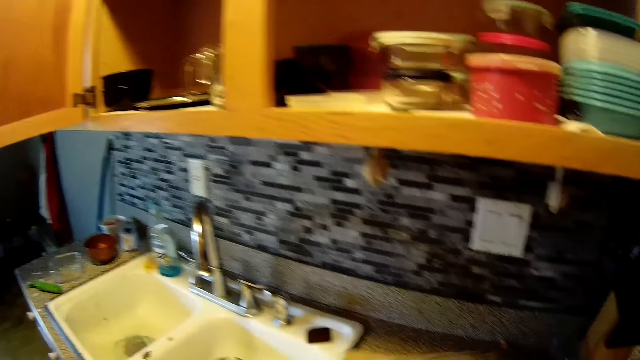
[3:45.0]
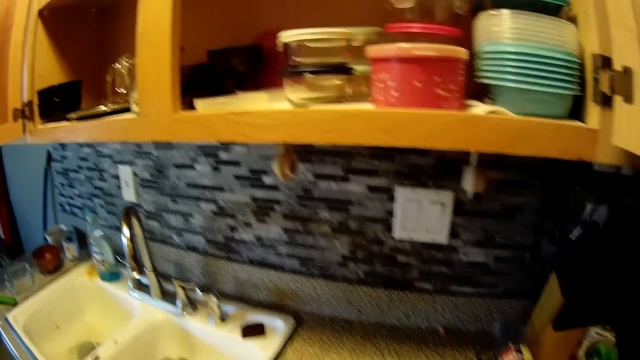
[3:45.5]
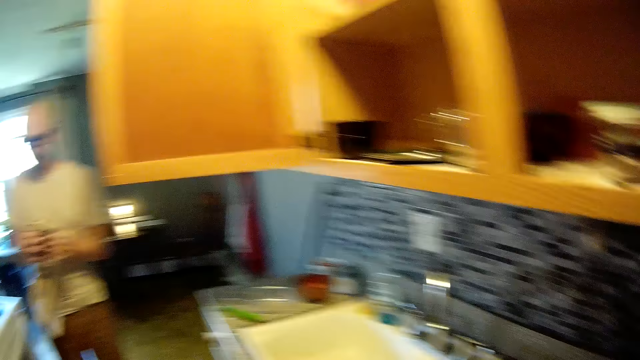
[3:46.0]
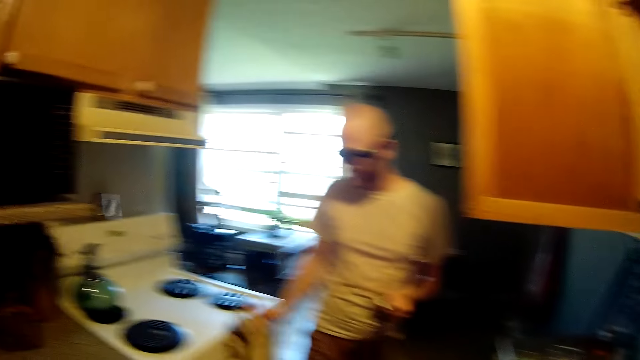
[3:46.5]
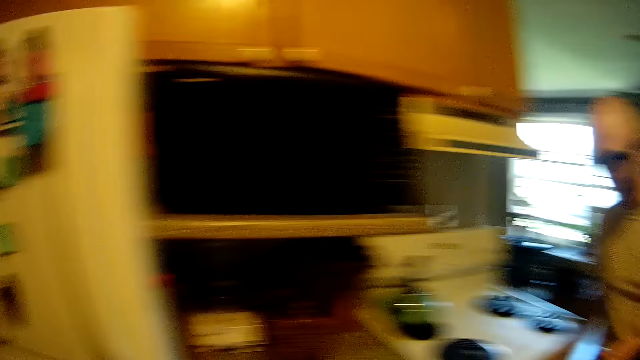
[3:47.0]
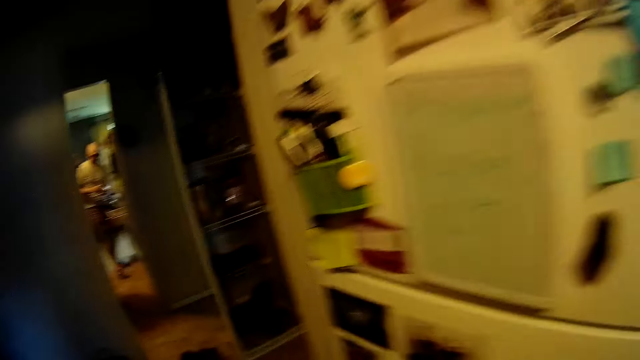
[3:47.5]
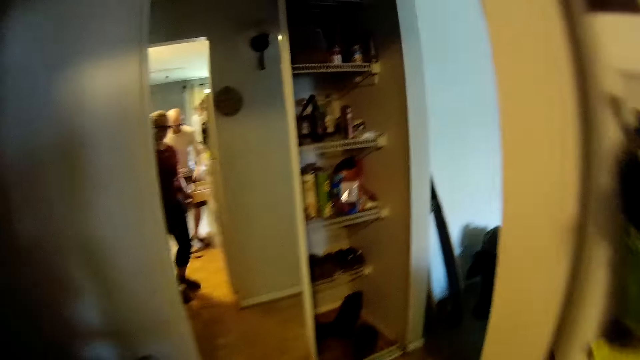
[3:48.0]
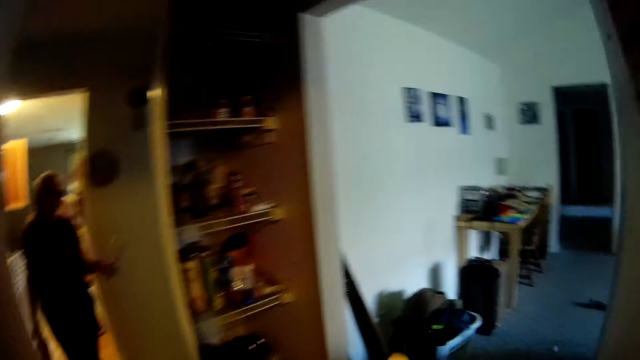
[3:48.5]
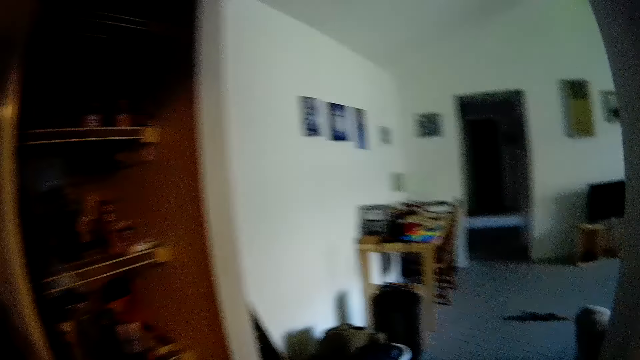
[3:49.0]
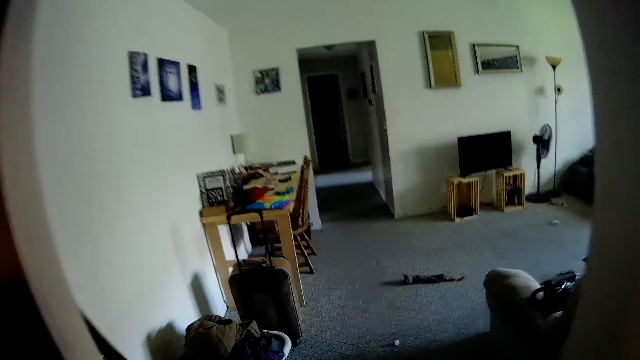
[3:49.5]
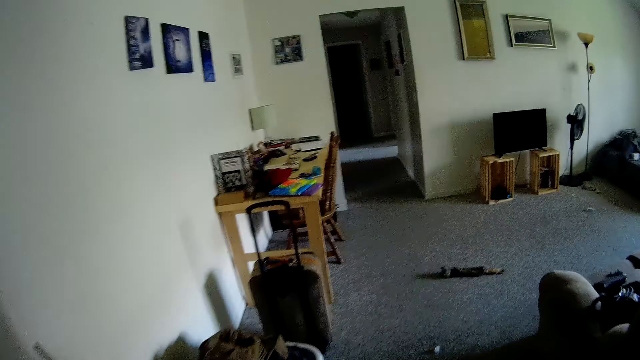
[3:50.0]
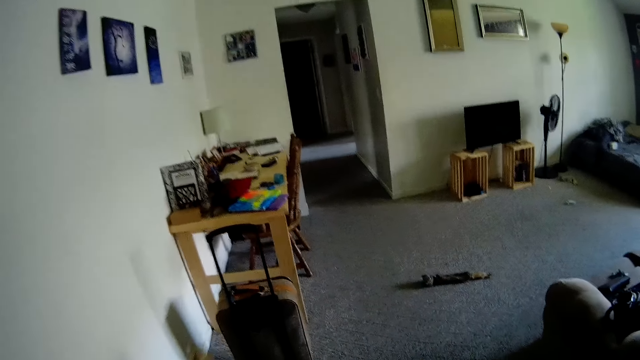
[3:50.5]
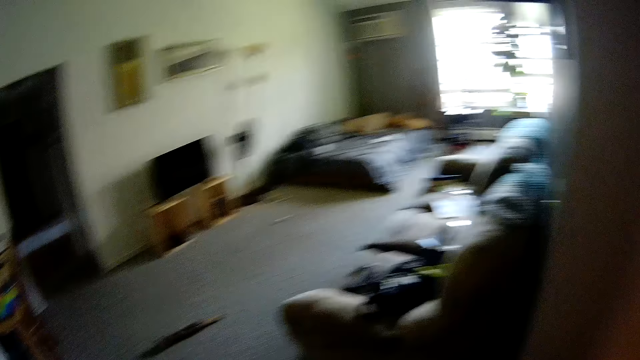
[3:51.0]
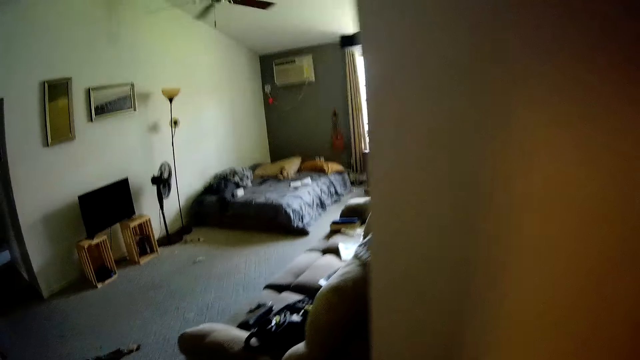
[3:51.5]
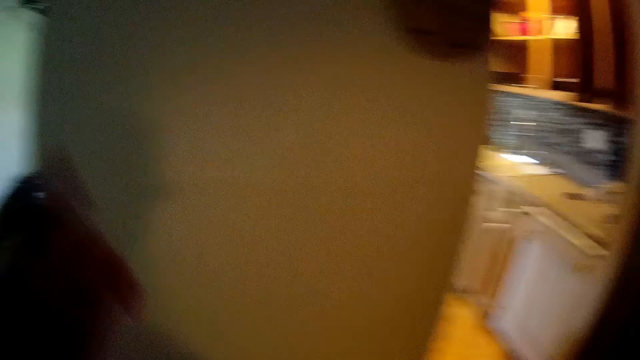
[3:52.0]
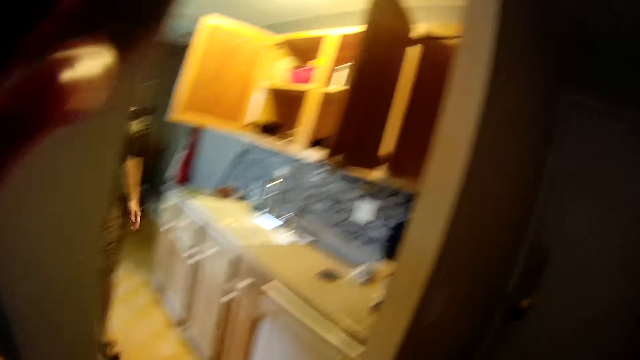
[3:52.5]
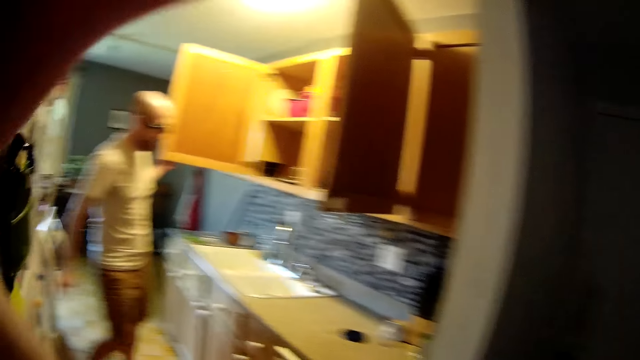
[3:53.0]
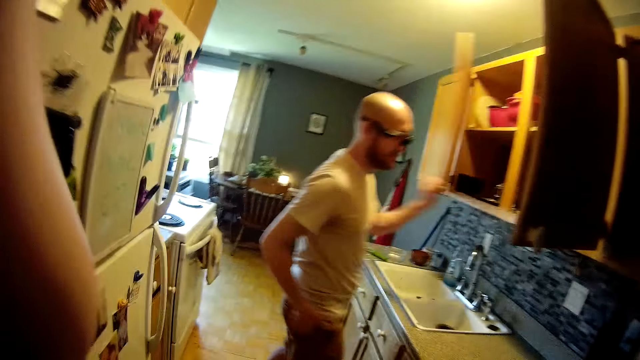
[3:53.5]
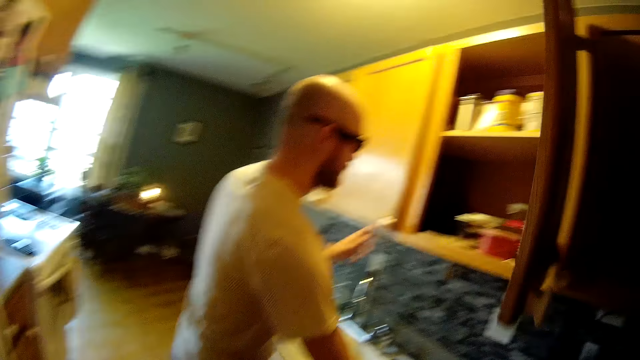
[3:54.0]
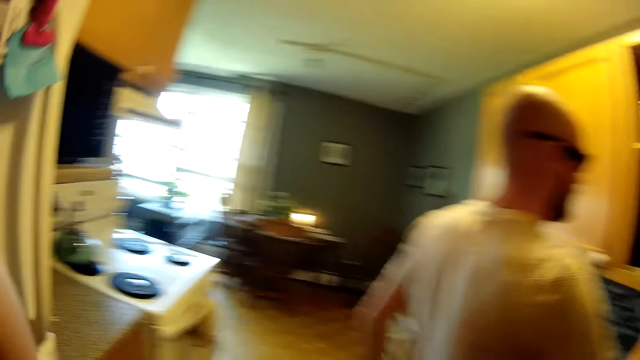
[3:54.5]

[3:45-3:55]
The man drops the towel on the gas cooker with his right hand. The camera wearer walks around. The man closes the kitchen cabinet door with his left hand.

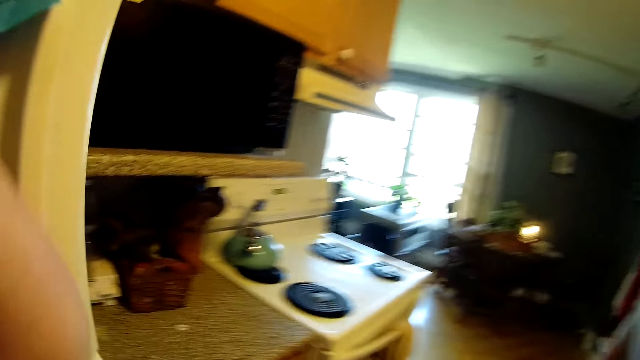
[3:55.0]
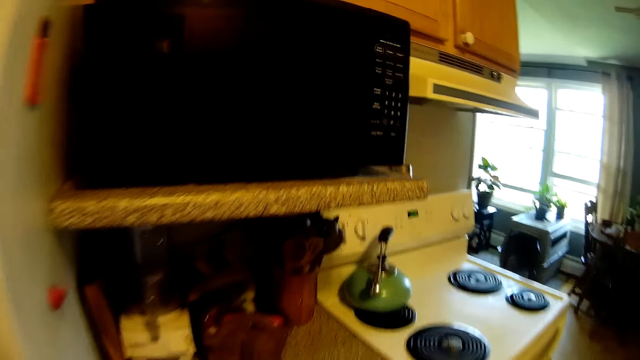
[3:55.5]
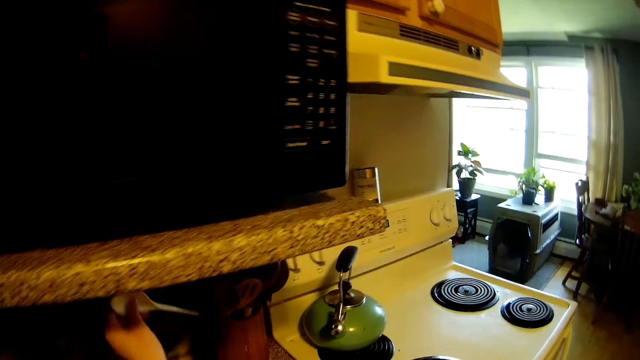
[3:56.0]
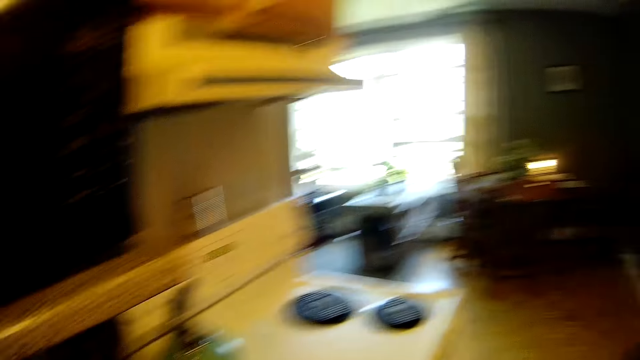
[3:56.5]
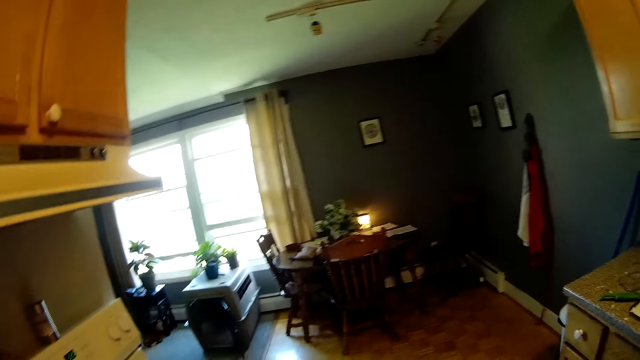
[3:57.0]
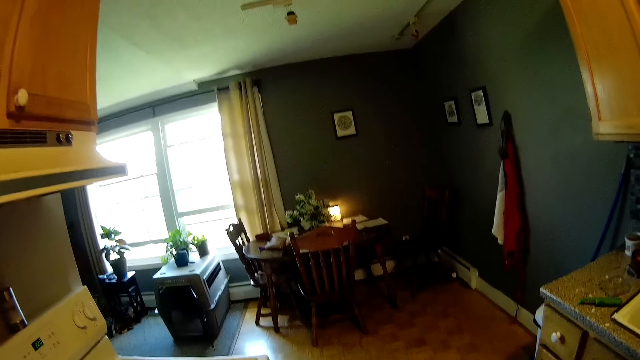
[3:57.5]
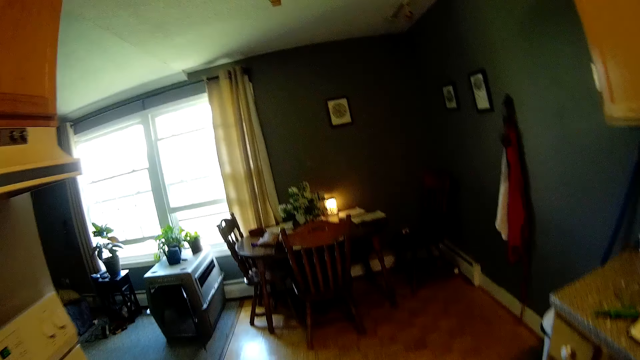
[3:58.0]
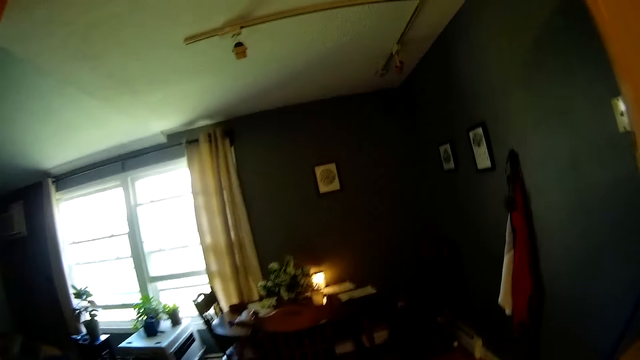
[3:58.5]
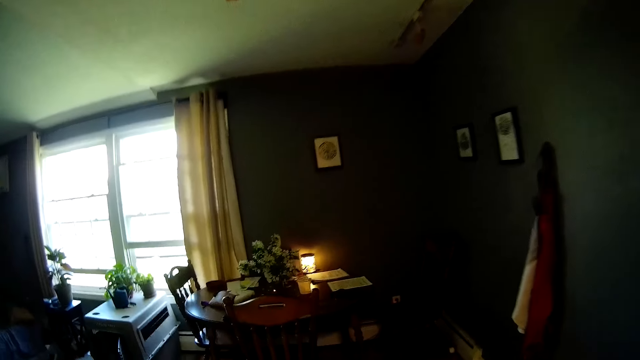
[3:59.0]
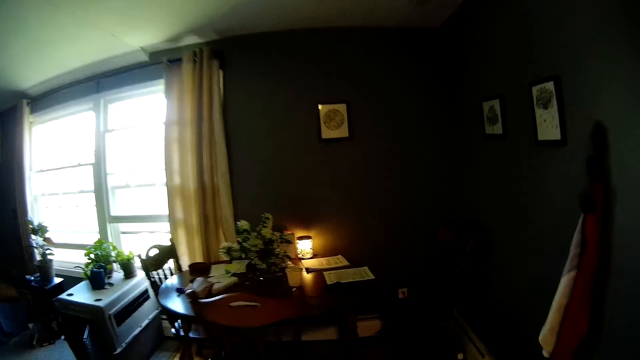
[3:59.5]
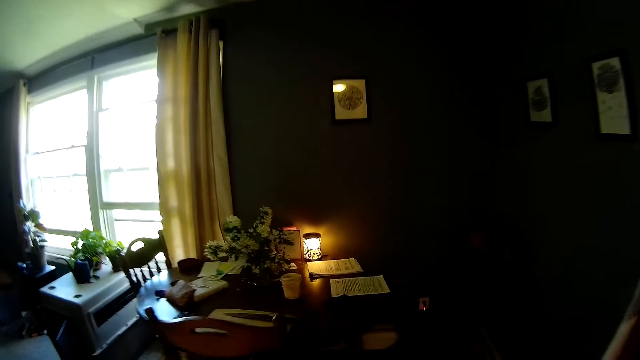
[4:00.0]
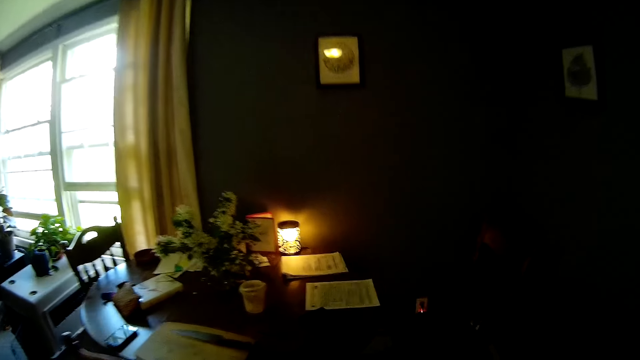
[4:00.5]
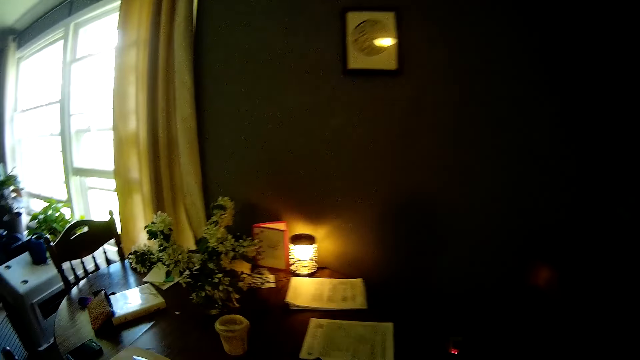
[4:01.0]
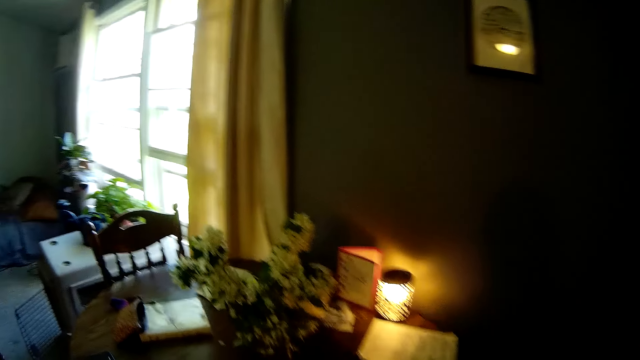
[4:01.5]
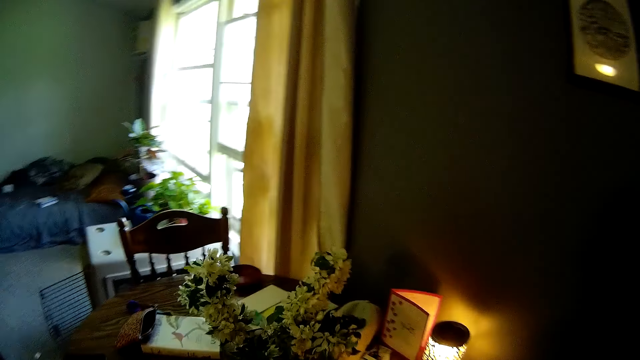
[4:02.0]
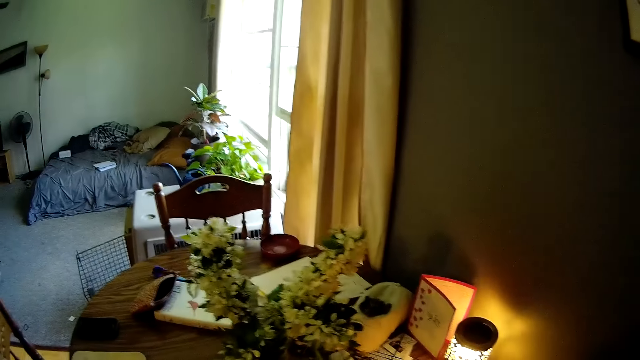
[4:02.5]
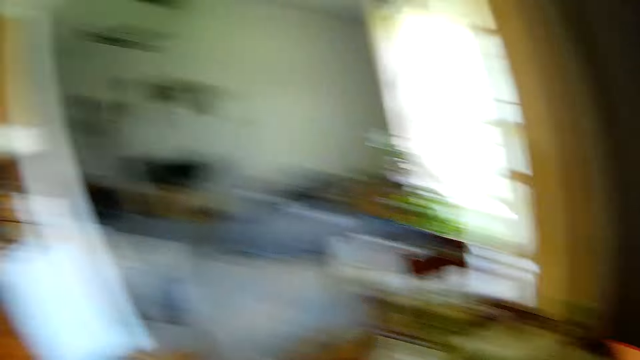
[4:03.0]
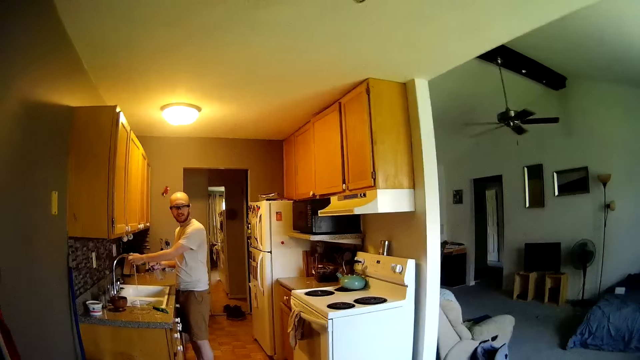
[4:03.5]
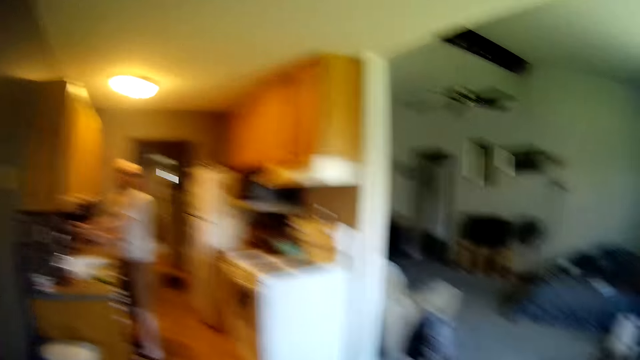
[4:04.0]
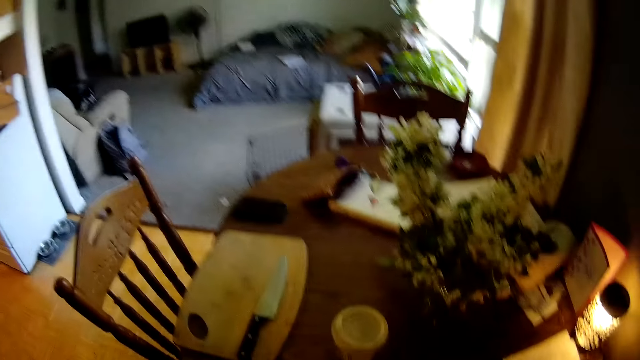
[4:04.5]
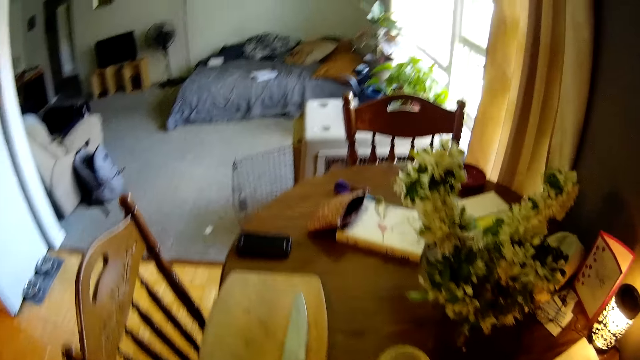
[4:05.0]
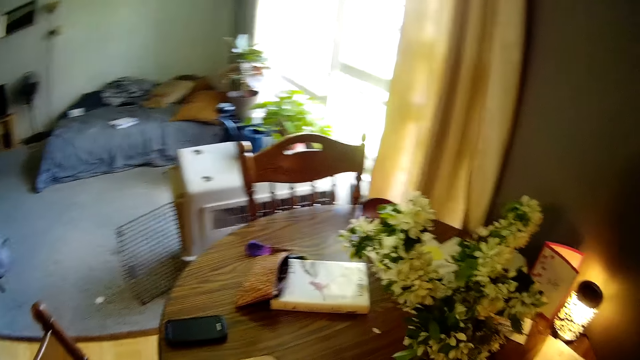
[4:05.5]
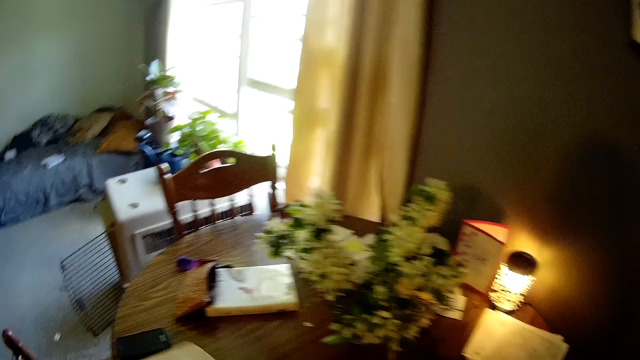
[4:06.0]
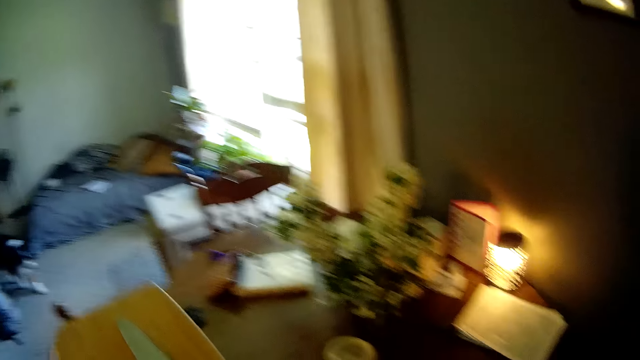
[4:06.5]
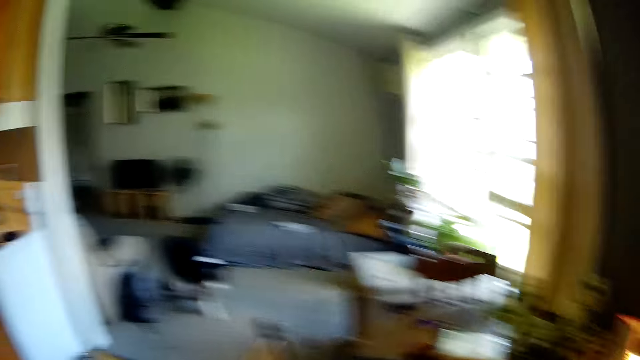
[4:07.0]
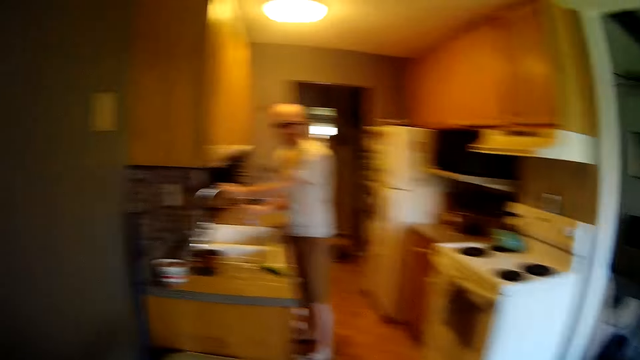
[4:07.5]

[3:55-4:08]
The camera wearer drops a plastic spoon in her left hand inside the utensil holder on the kitchen countertop. She walks to the table. The man moves the tap on the sink with his left hand. The camera wearer picks up a chopping board with a knife on it from the table with her right hand. She walks around.
